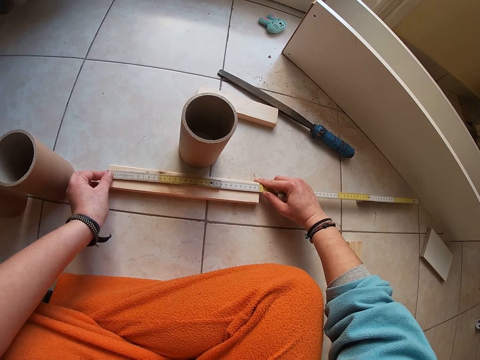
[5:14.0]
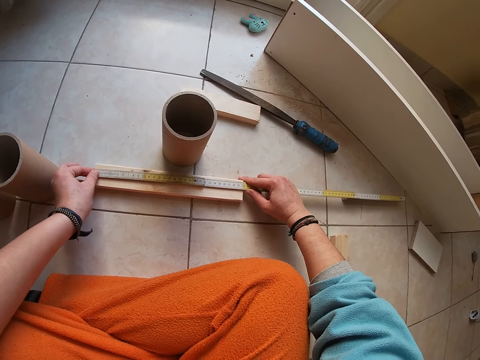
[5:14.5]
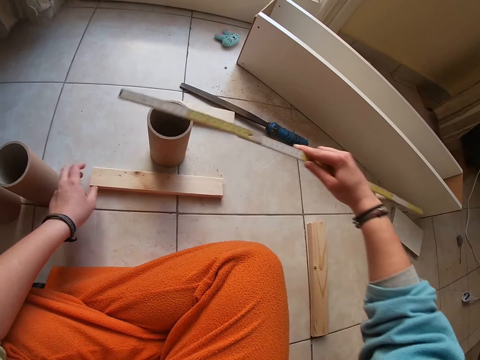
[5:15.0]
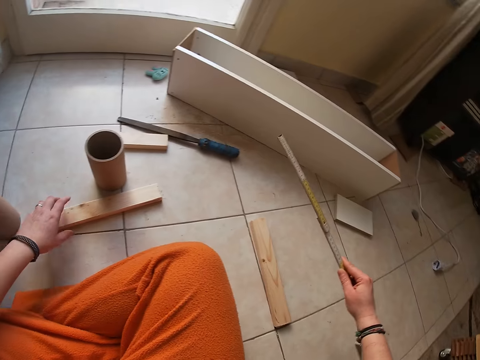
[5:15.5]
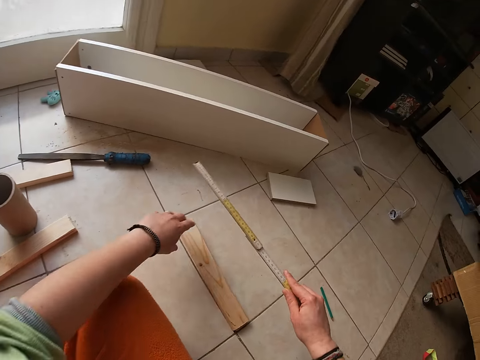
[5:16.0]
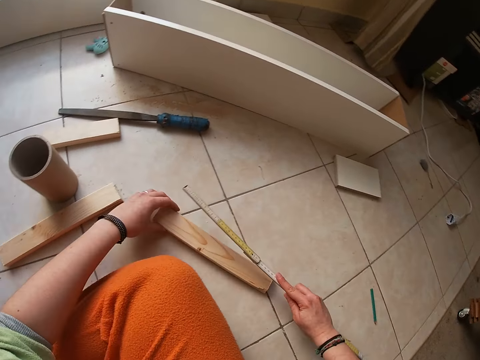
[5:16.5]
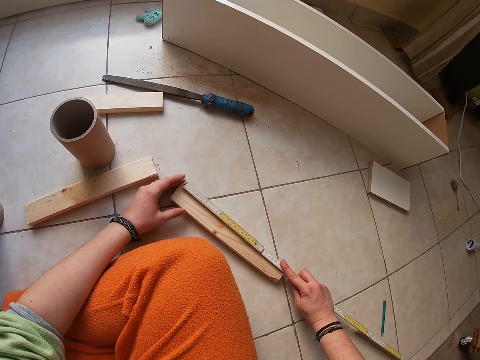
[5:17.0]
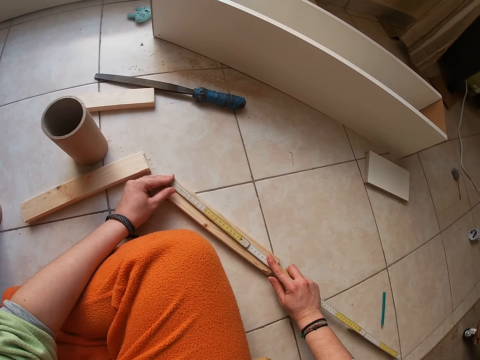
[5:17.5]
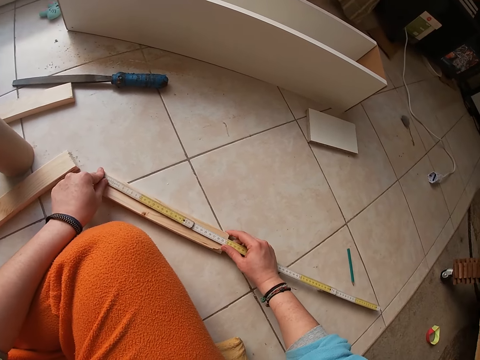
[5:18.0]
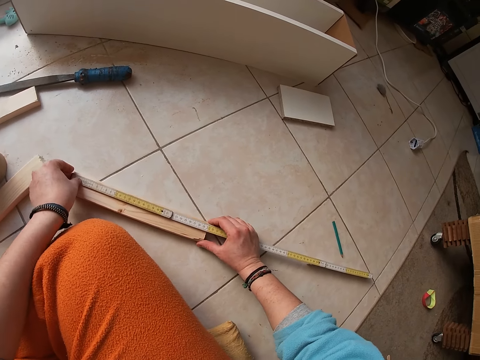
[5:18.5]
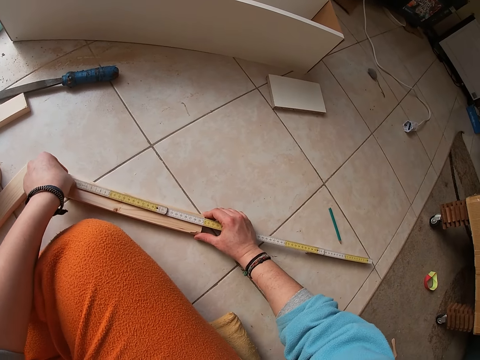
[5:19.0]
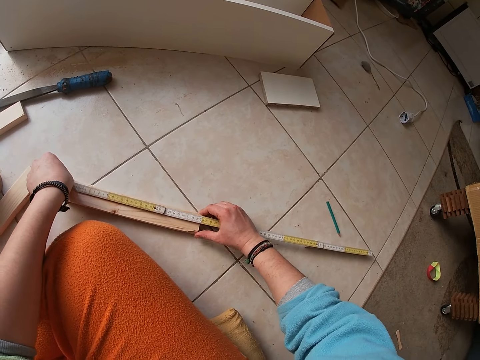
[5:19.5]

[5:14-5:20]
The camera wearer lifts up the tape measure or wooden ruler. She turns around. She moves the wood. She measures the wood on the floor with the wooden ruler in her right hand. She measures the wood again.

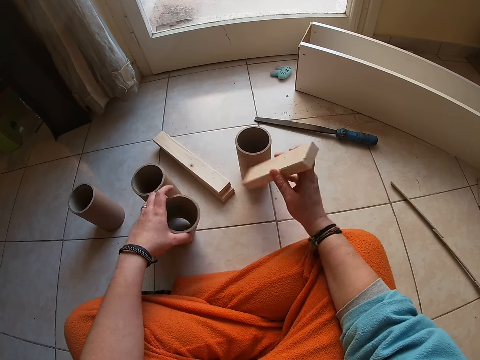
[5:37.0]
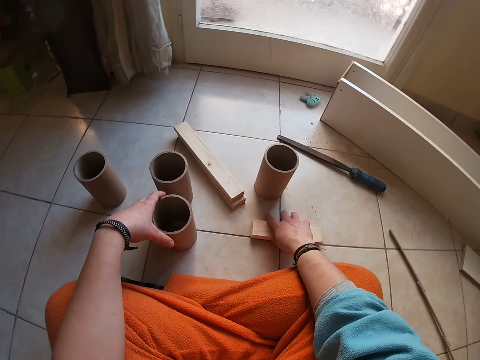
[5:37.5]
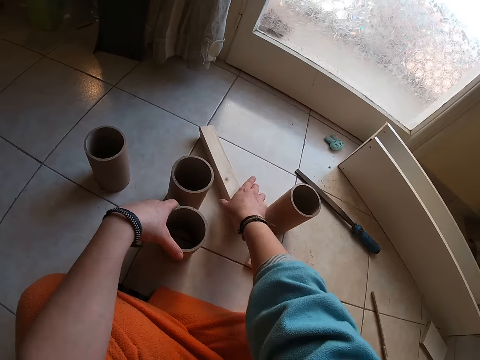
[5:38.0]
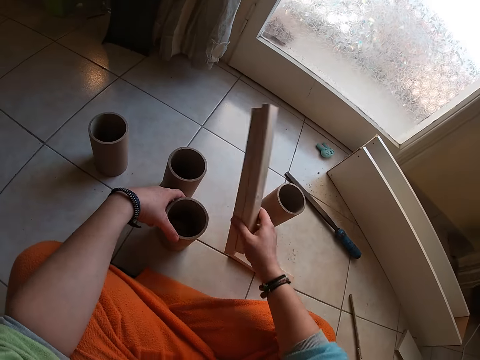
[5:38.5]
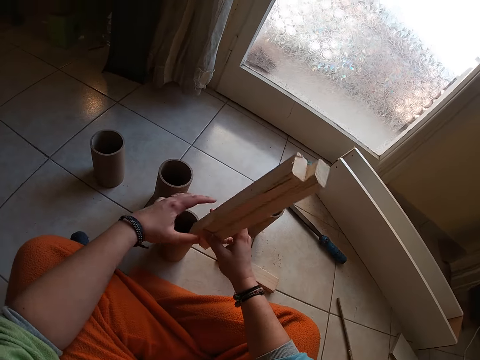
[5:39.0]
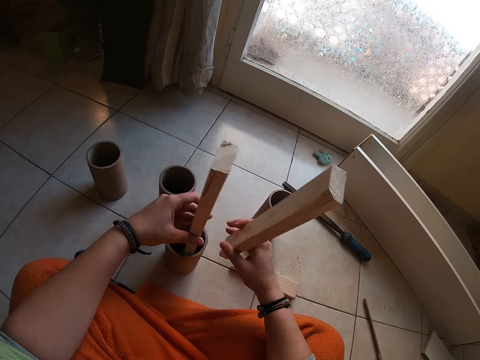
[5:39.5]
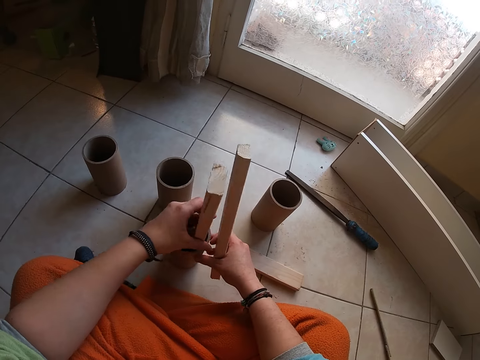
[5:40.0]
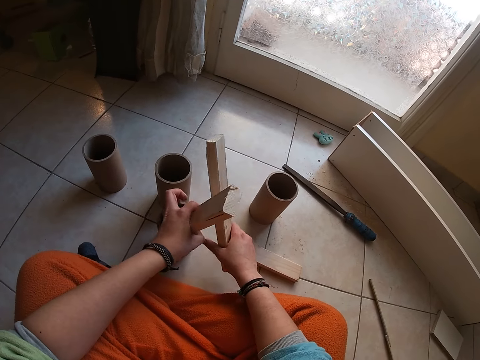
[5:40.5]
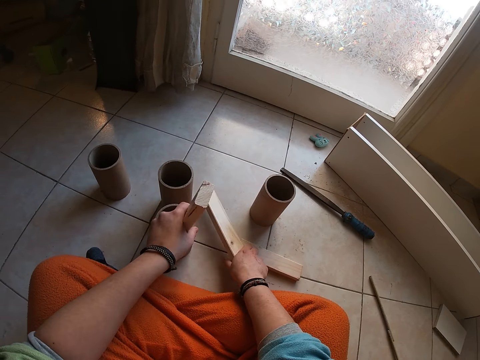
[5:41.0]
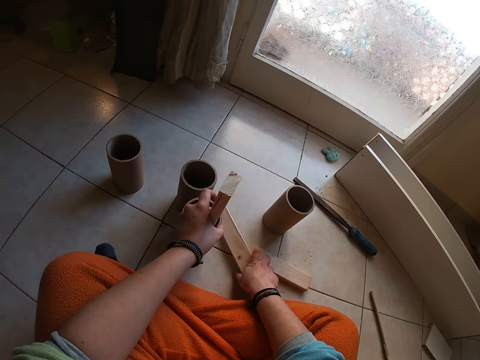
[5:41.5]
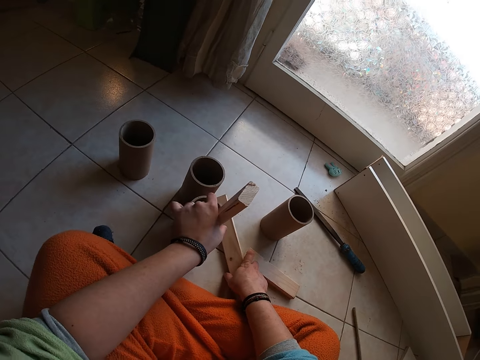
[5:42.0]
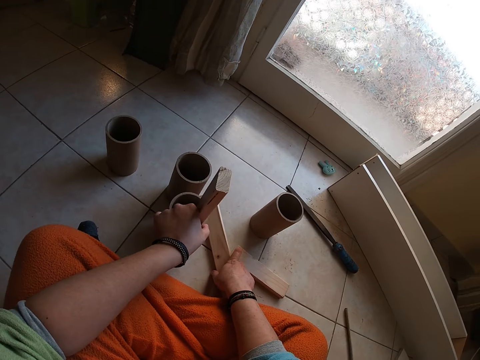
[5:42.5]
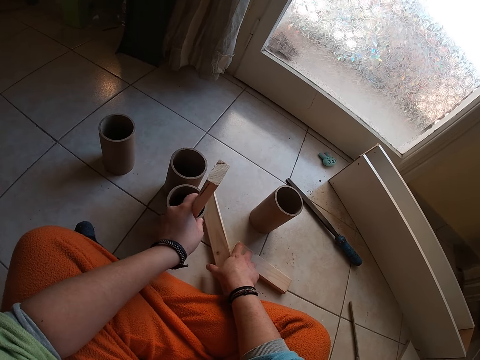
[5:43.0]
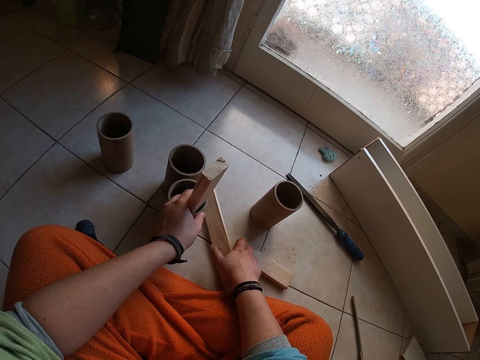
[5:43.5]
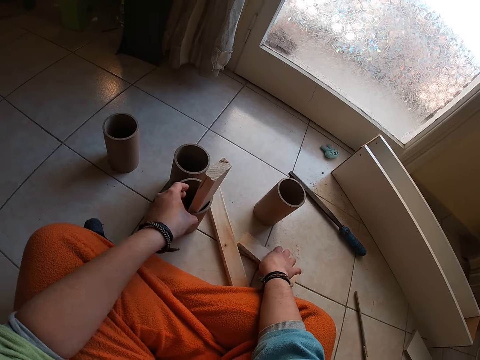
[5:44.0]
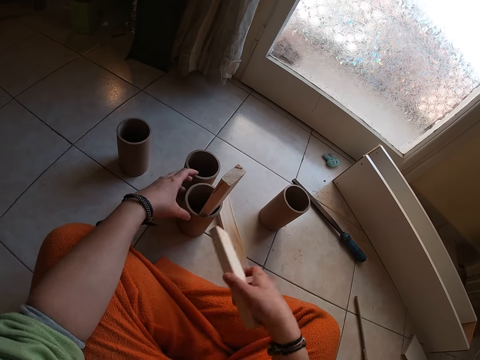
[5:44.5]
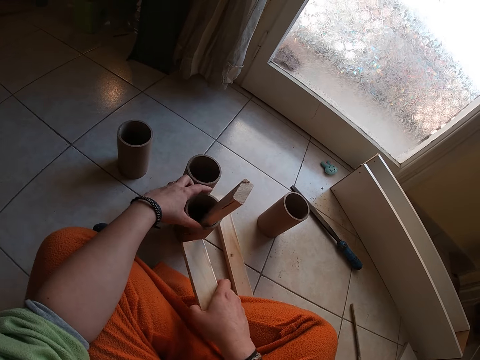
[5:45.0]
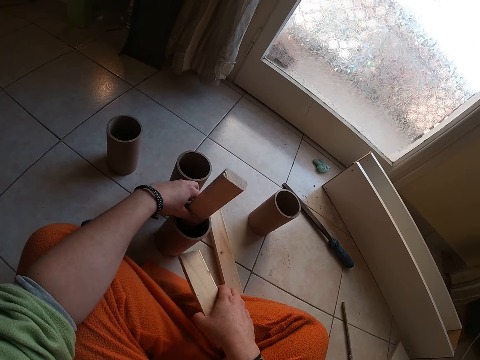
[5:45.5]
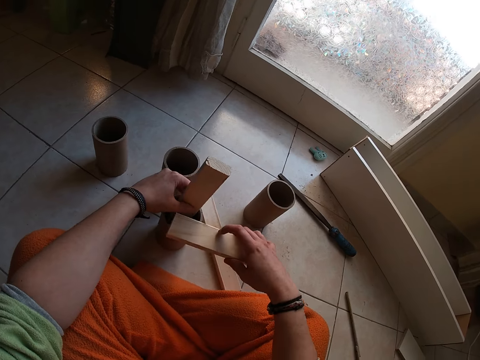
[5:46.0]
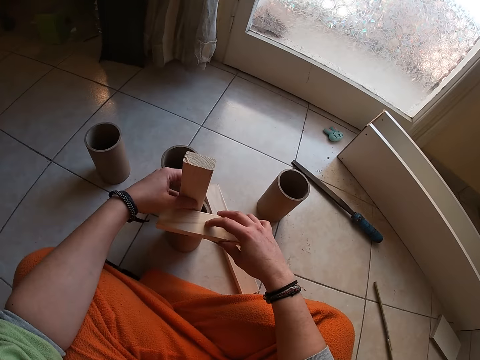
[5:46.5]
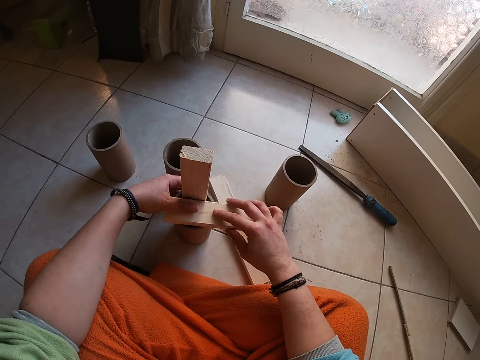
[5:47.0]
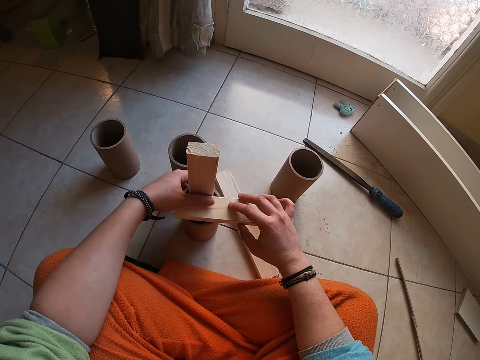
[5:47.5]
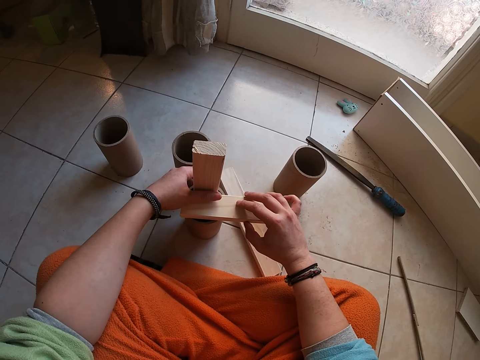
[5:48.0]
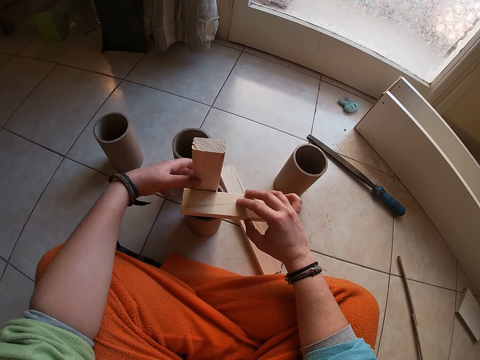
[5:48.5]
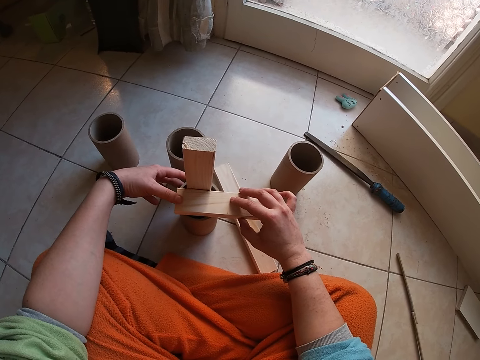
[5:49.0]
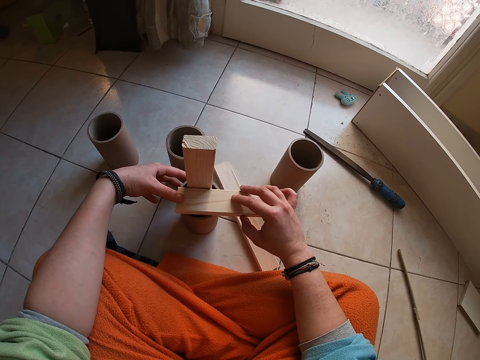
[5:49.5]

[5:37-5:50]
The camera wearer removes the wood in the roll or cardboard tube. She places the wood on the floor with her right hand. She picks up the woods from the floor with her right hand. She passes the wood from her right hand to her left hand. She places the wood in the cardboard tube with her left hand. She places the wood on the floor with her right hand. She picks up the wood from the floor with her right hand. She holds the wood. She places the wood on the cardboard tube with her right hand.

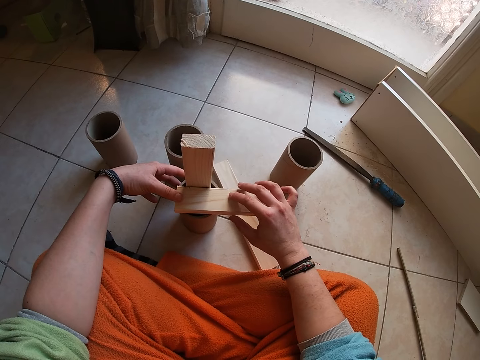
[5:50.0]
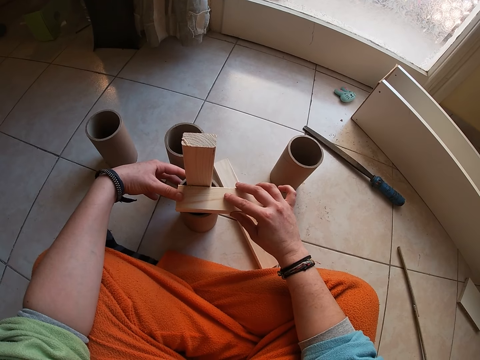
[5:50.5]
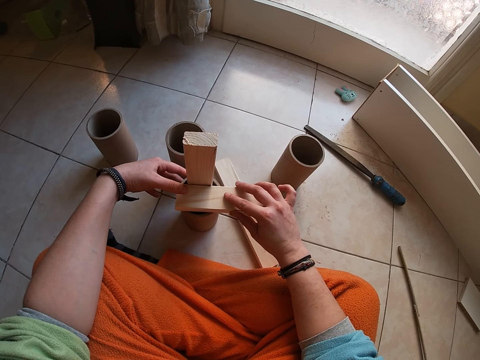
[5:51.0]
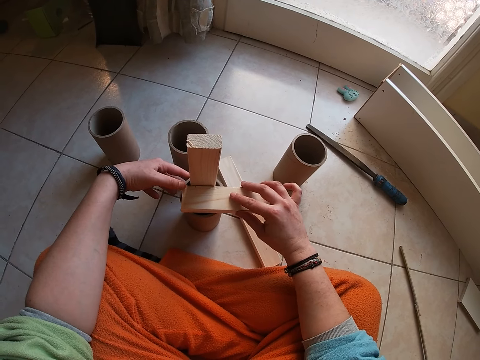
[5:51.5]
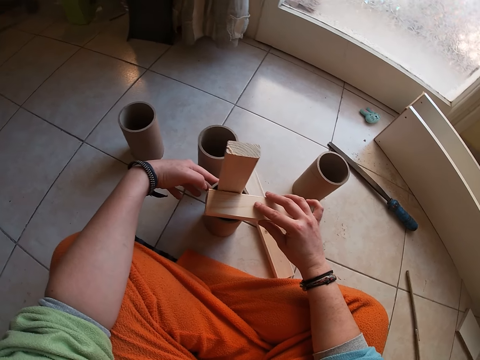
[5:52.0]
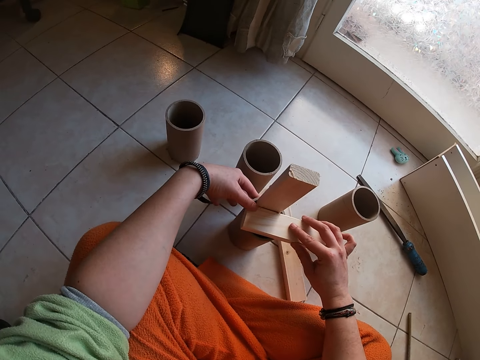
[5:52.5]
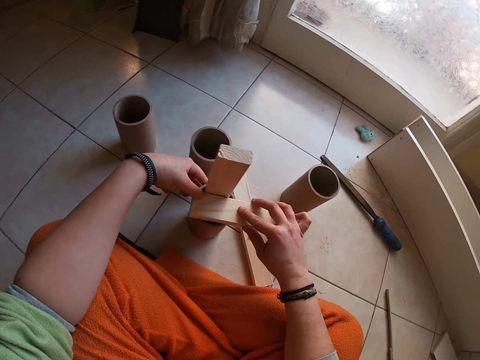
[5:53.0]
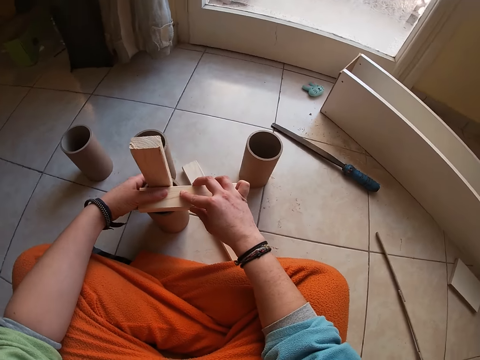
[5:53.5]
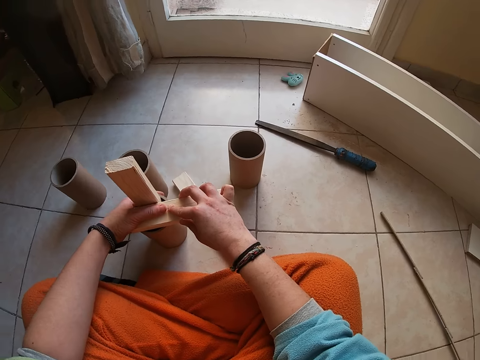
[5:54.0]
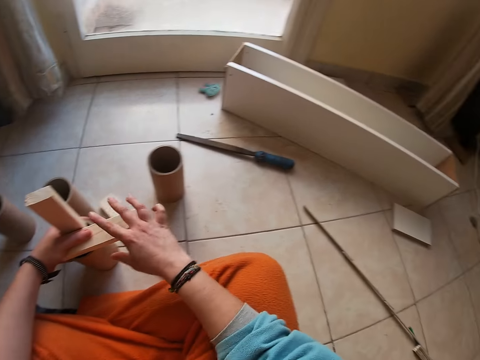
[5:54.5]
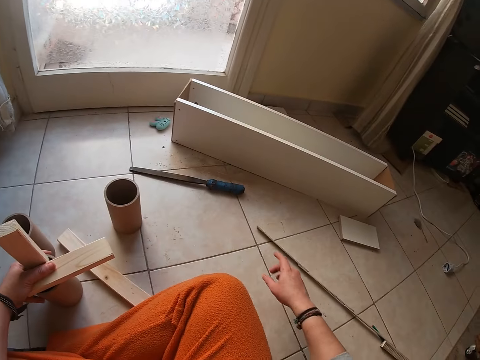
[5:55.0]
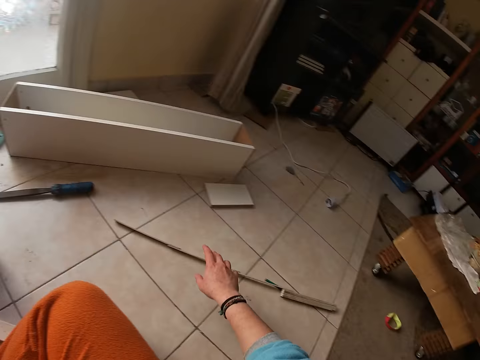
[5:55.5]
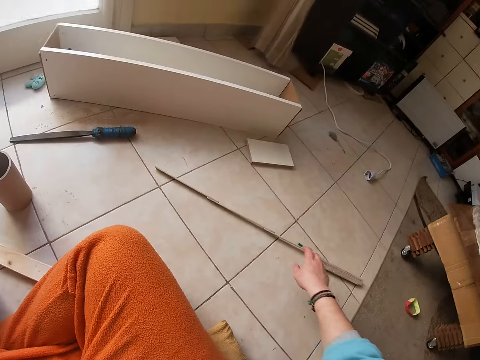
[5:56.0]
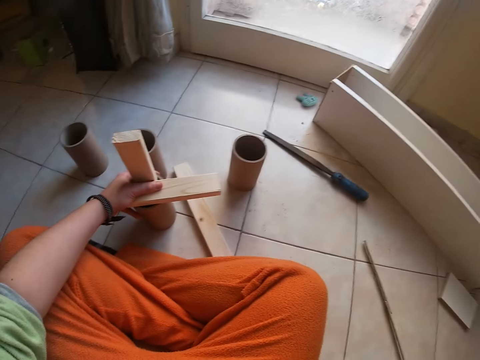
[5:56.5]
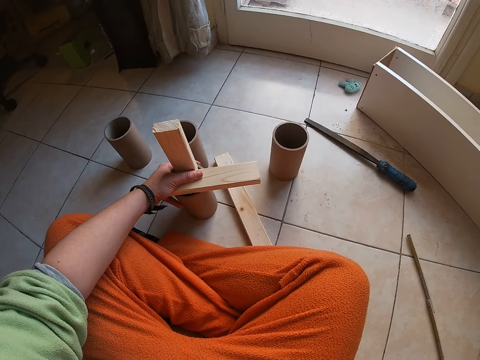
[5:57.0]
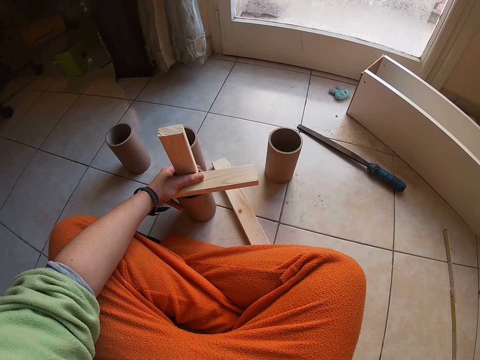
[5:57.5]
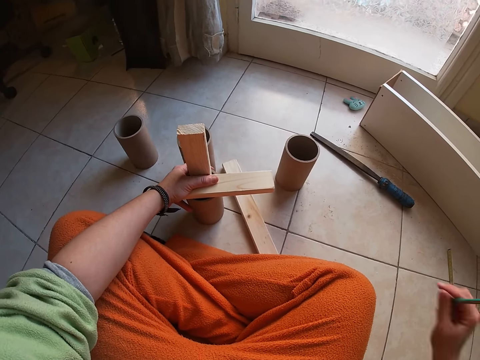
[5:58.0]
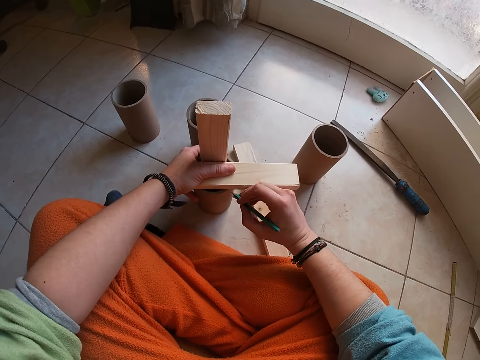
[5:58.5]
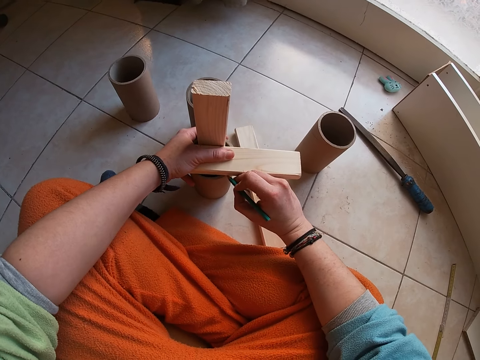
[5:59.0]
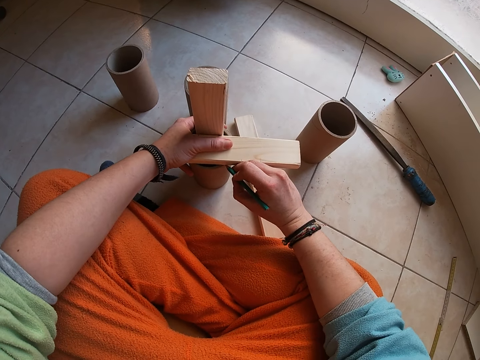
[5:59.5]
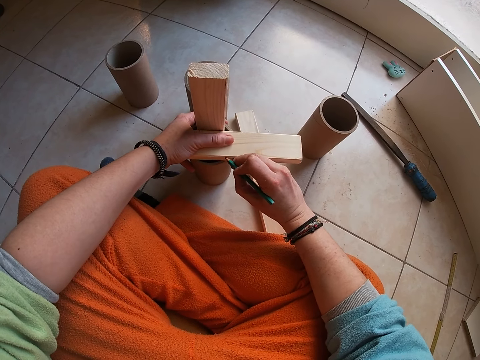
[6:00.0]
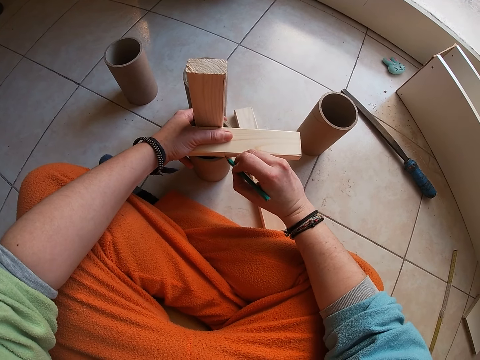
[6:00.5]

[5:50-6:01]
The camera wearer holds the wood. She looks around. She looks around again. She turns around. She picks up a pencil. She turns around. She writes on the wood with the pencil in her right hand.
